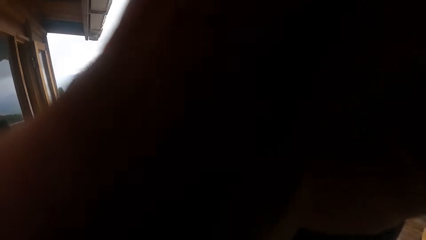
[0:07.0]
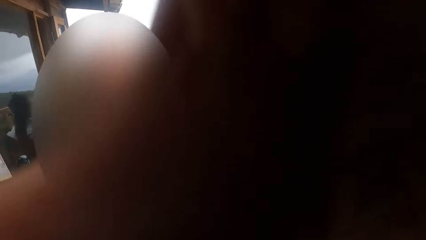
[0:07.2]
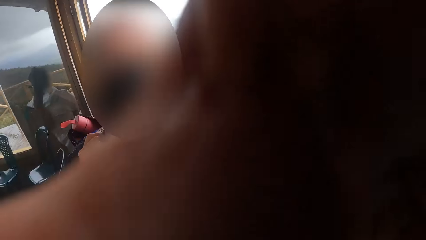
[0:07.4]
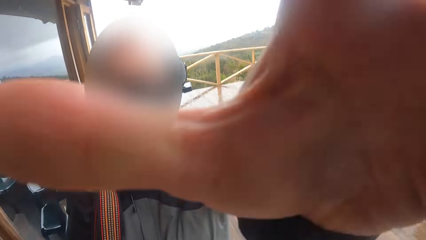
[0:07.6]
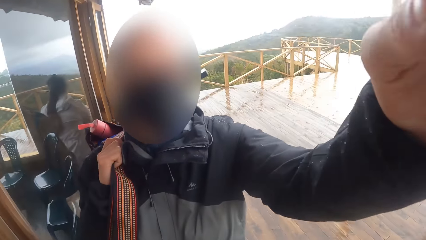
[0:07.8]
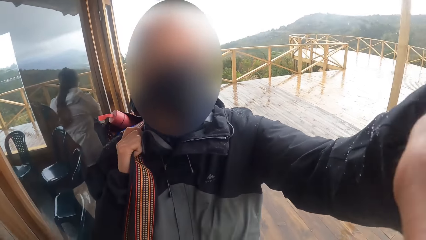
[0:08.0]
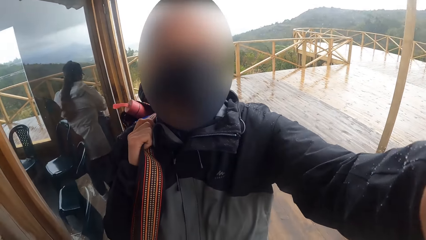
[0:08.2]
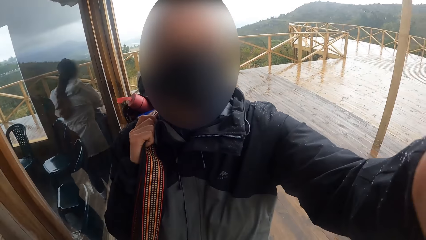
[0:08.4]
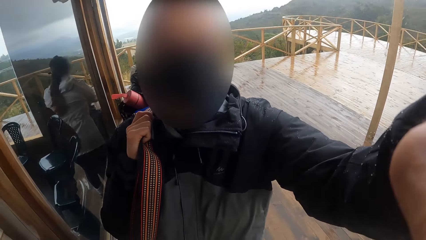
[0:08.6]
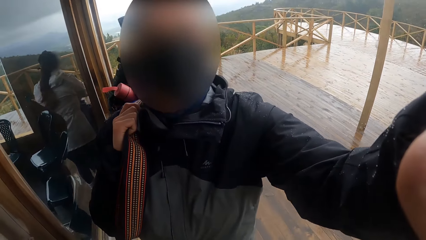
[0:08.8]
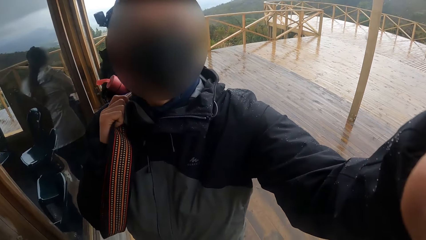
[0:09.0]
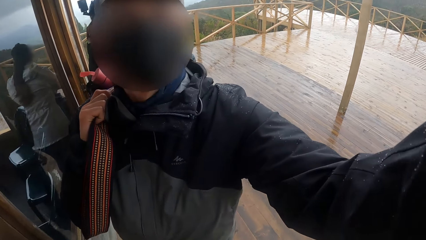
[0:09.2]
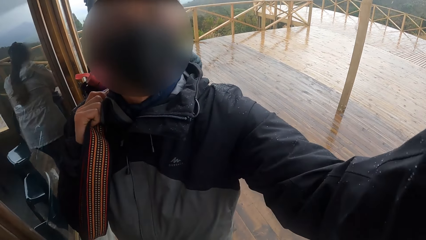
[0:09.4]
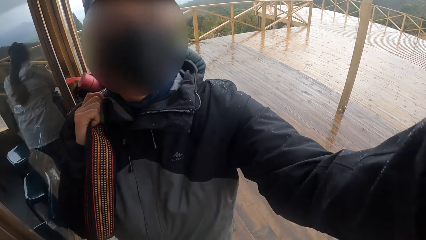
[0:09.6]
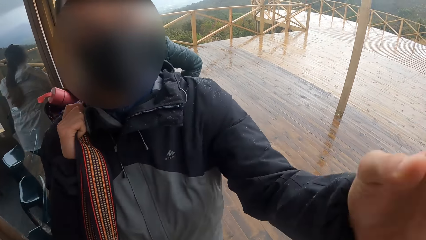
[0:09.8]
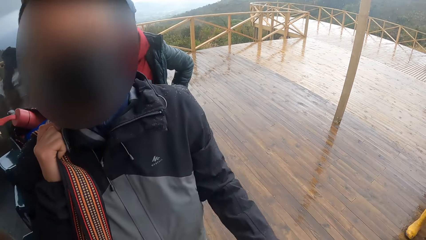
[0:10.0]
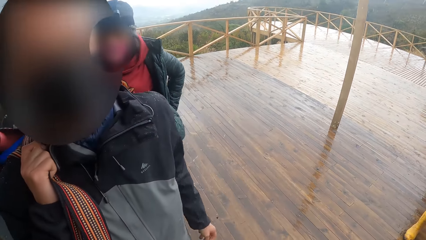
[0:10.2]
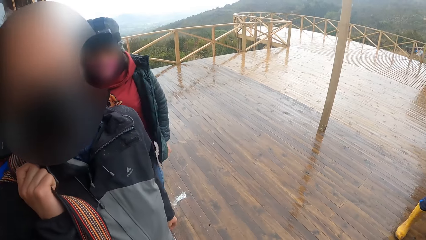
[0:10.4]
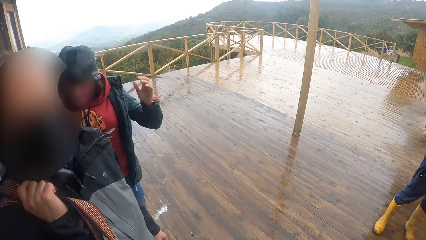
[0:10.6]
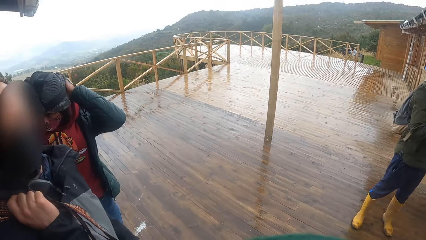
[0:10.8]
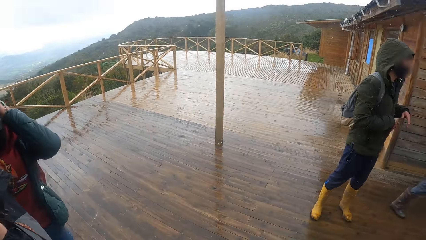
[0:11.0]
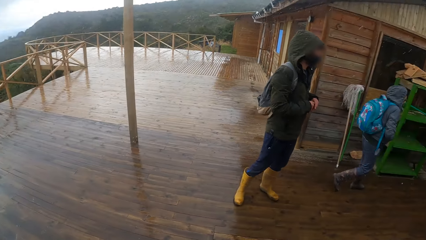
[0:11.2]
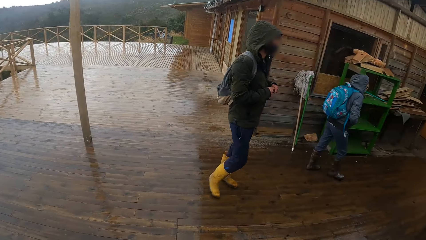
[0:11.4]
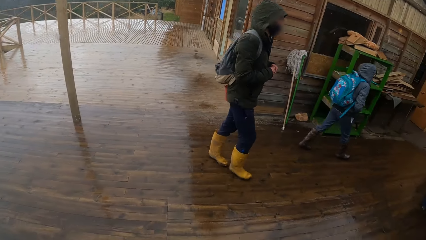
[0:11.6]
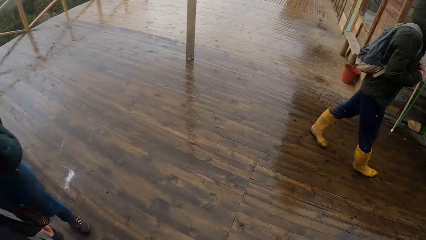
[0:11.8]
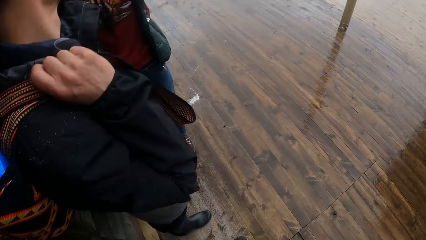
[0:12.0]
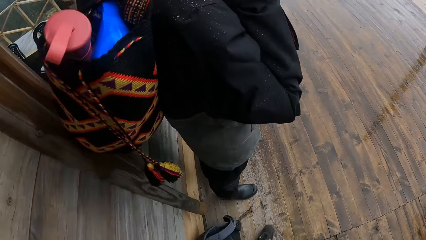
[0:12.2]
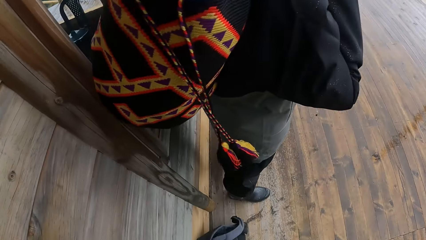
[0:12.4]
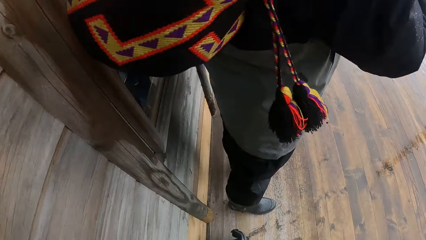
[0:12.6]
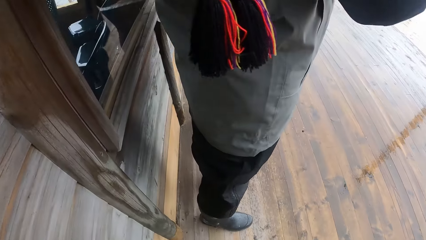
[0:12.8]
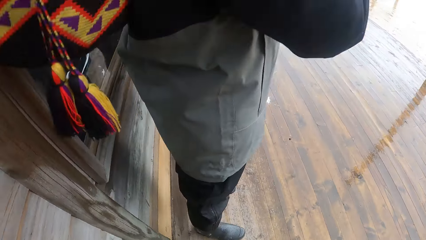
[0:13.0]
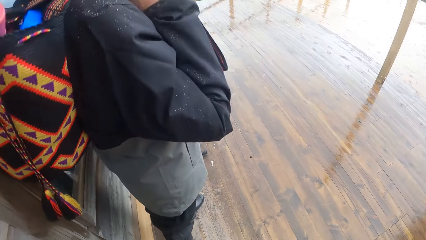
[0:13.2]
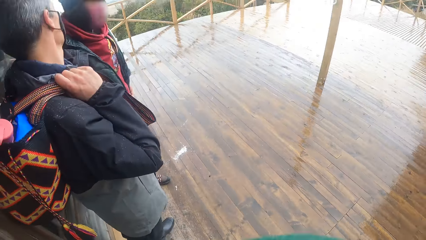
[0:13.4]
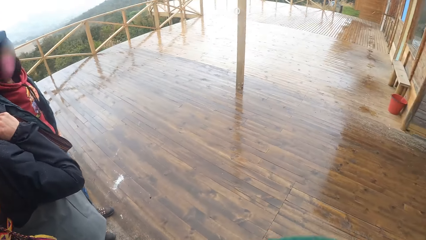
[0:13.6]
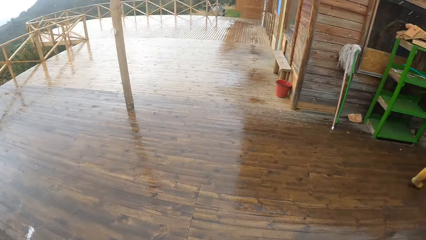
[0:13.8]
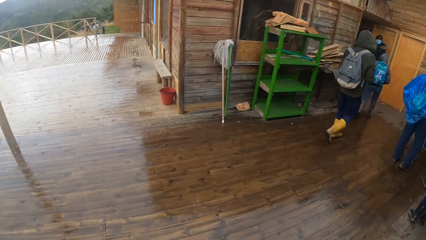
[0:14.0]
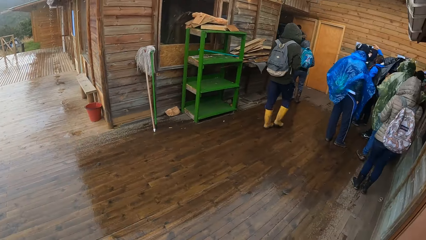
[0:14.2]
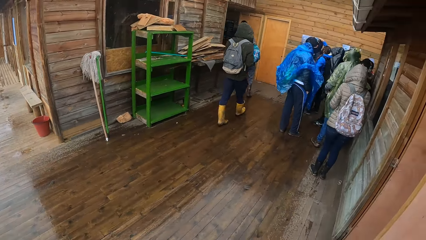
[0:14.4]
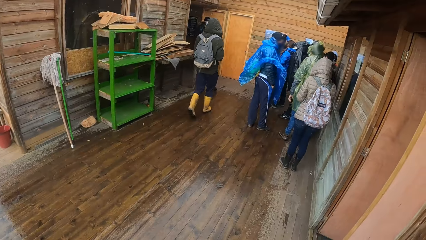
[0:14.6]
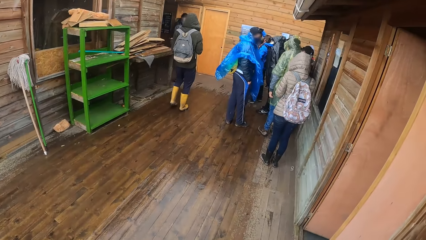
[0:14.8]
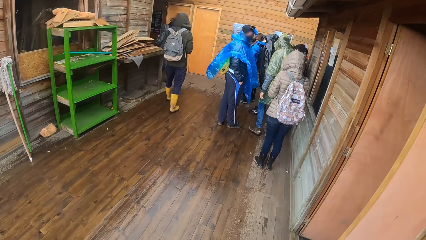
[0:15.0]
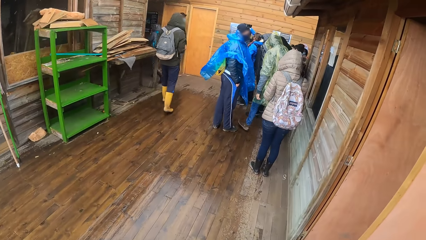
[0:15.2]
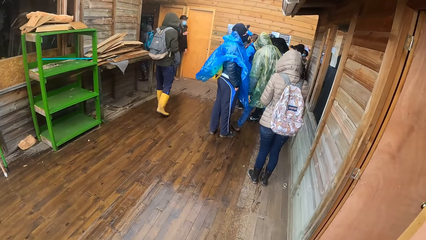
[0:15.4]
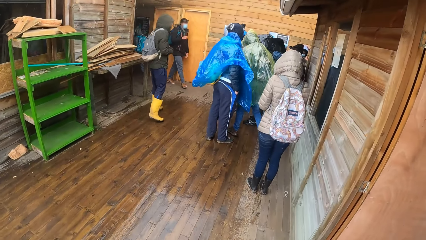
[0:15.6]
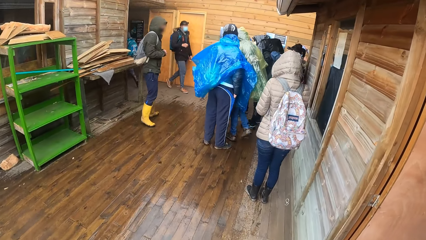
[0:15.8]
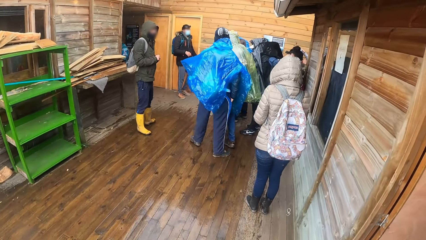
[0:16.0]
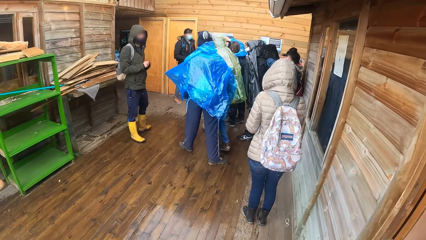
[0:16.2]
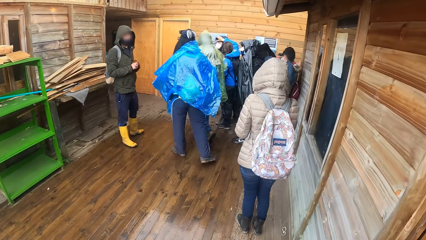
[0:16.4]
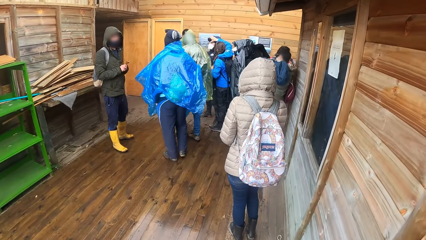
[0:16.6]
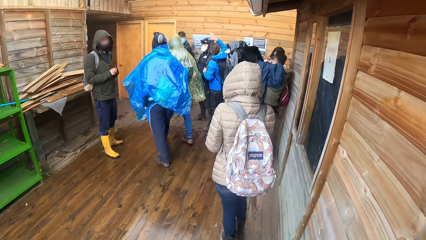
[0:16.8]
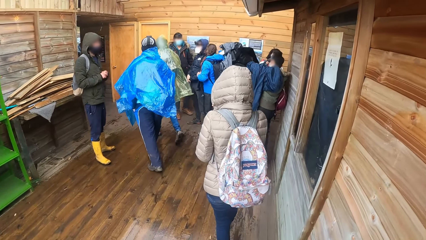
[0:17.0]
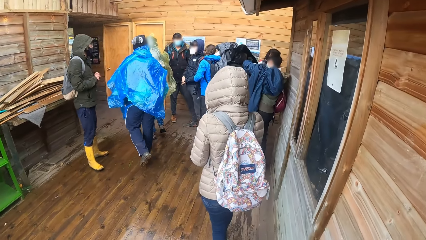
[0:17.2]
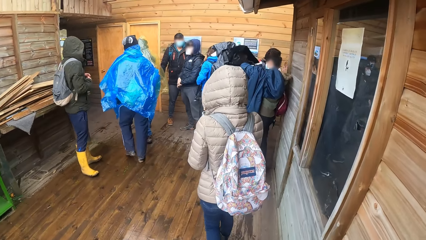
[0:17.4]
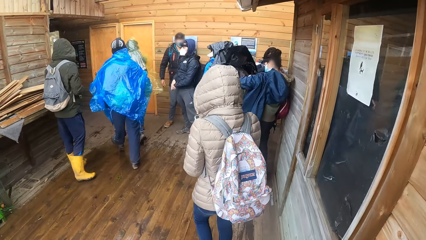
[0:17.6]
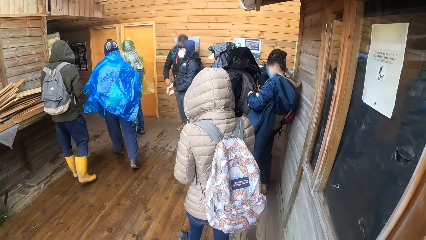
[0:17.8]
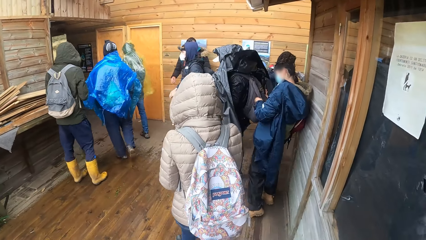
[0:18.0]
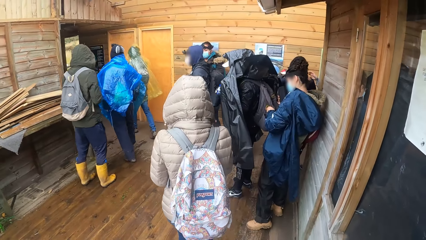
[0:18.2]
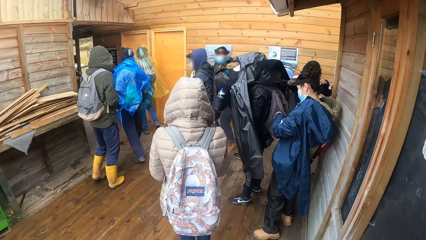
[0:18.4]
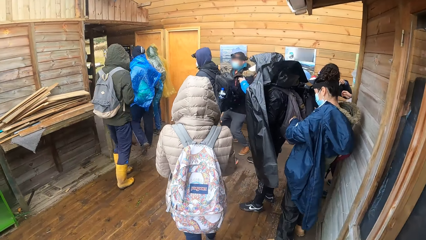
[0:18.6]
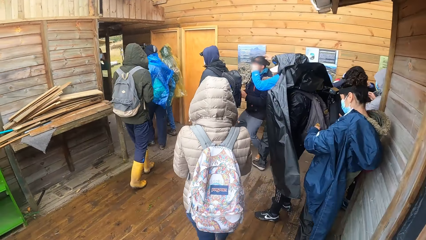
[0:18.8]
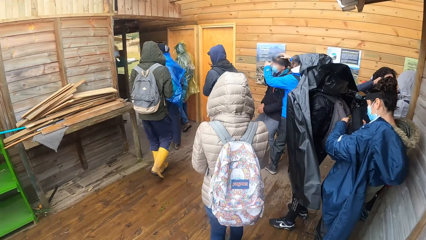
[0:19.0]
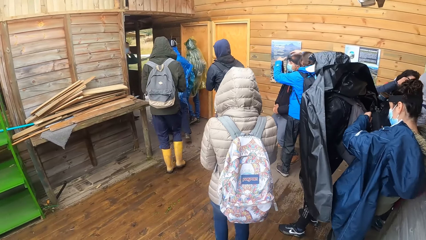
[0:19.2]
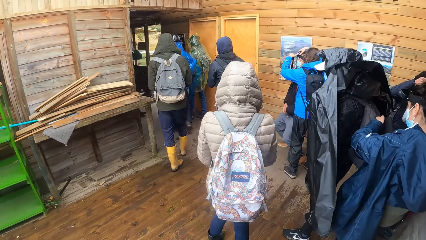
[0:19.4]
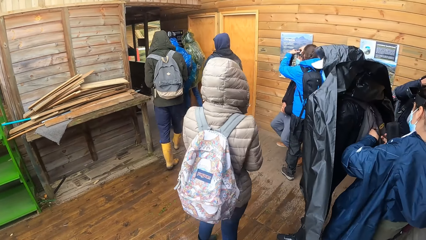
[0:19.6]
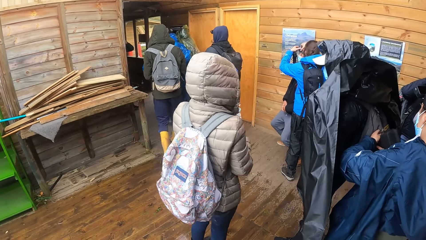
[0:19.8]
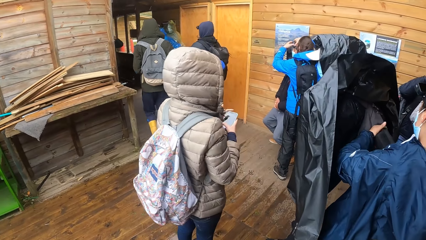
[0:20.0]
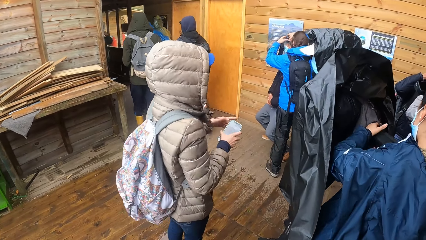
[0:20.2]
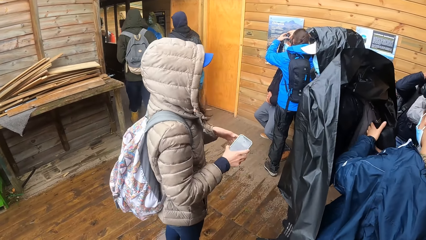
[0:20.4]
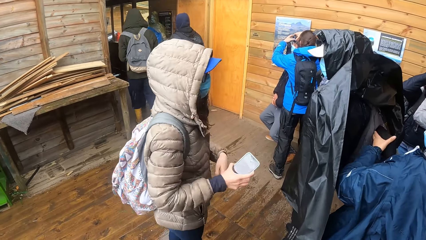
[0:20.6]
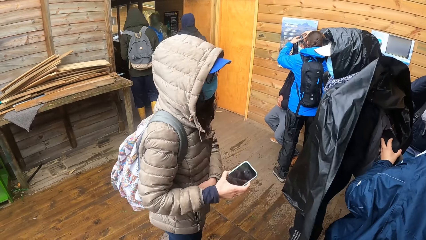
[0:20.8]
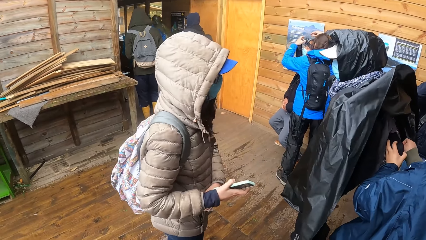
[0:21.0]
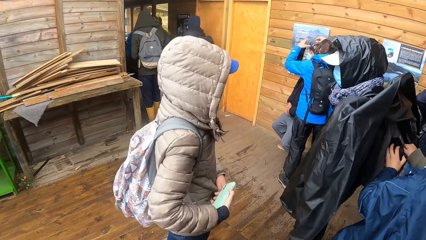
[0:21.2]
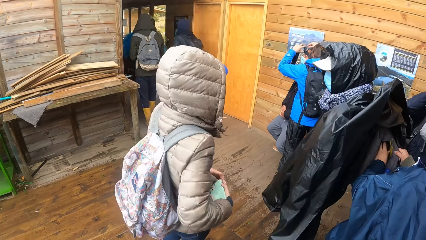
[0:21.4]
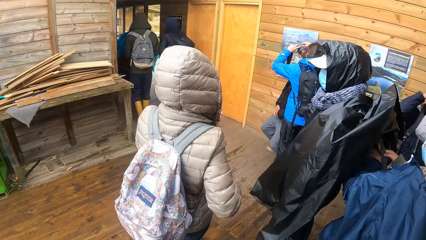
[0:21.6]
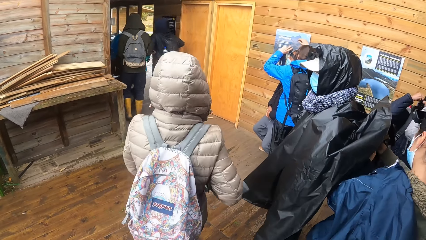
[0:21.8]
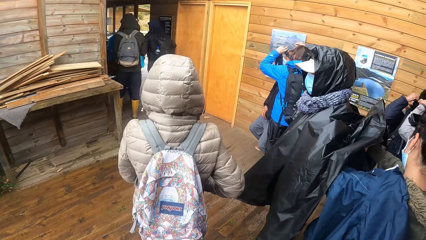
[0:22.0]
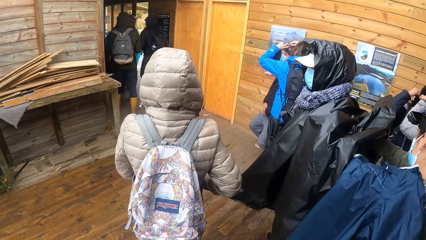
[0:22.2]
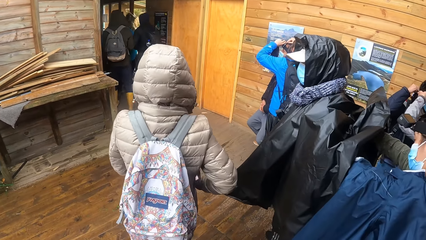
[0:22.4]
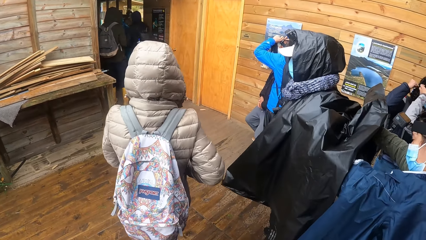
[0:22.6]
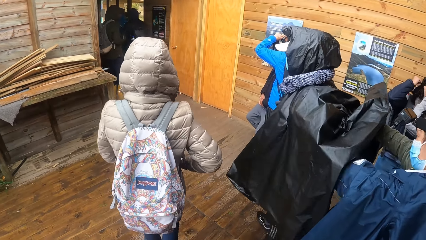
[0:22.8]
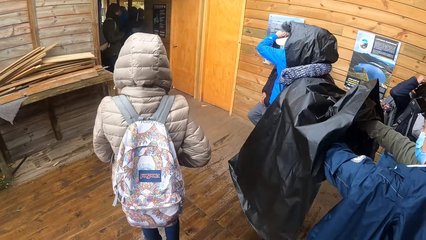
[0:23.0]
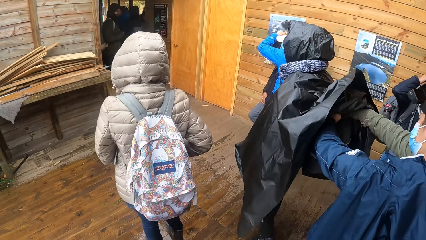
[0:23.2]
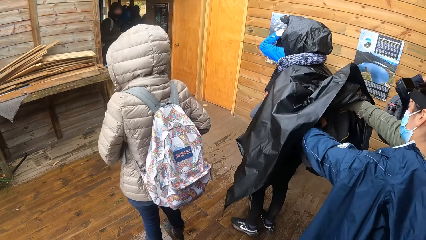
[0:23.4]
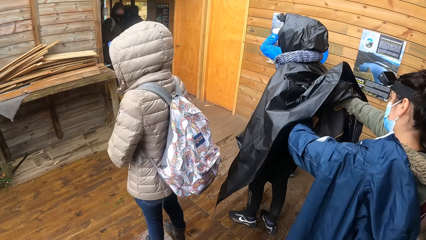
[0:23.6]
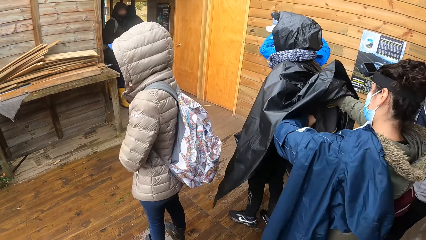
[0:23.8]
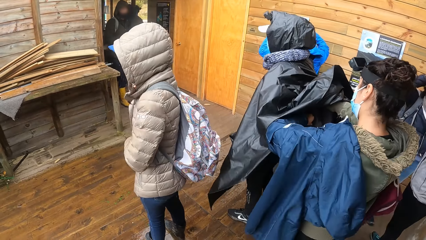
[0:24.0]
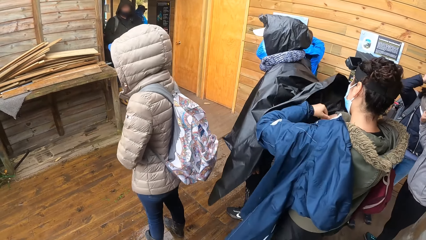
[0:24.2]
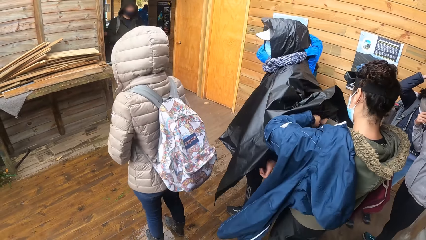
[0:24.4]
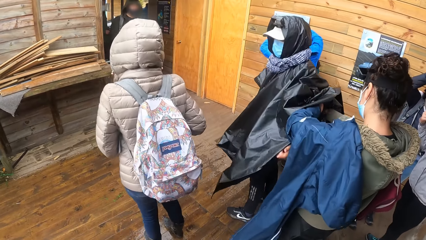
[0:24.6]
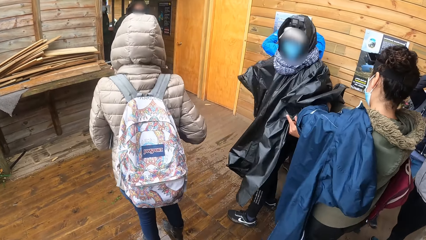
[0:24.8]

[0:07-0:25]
A man adjusts the camera. A woman touches her hair with her right hand. The man walks towards a building. The camera wearer walks around. Another woman walks towards the building. The man walks into the building. The other woman operates a phone with both hands, puts the phone into her jacket pocket with her right hand, and touches the phone.
